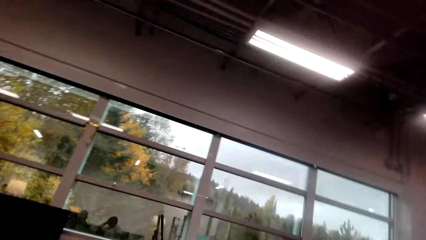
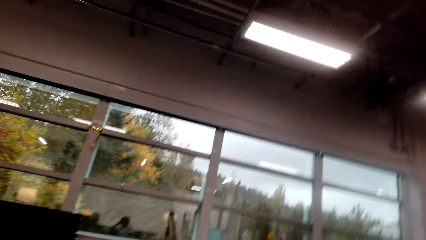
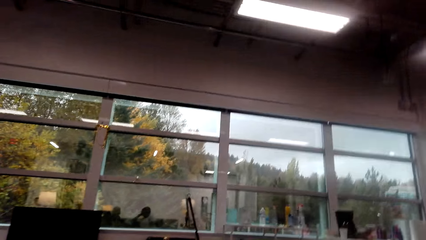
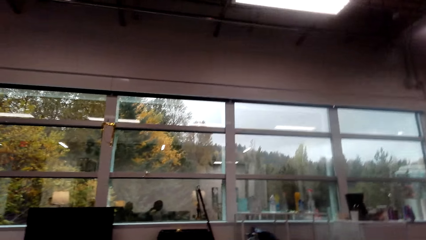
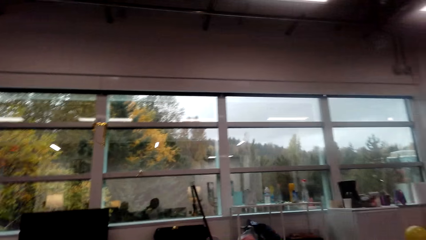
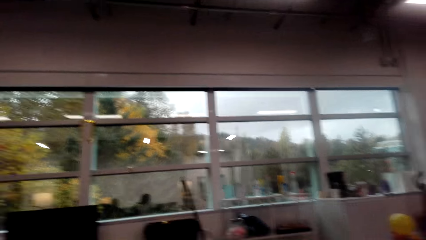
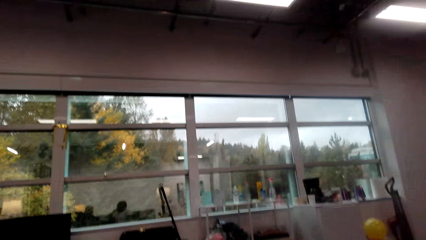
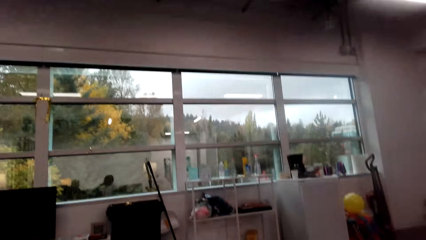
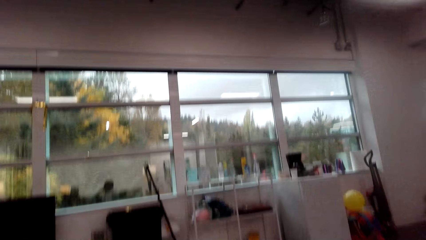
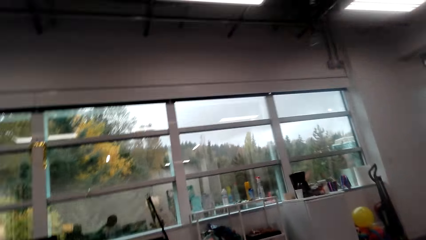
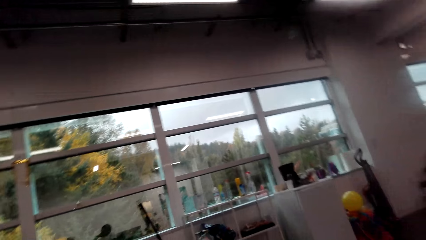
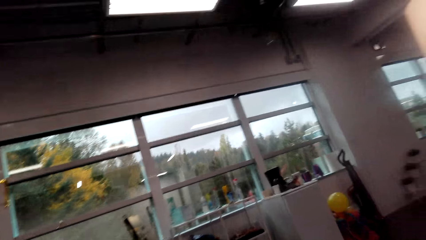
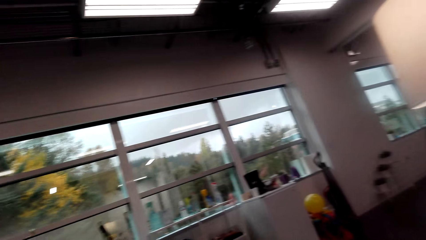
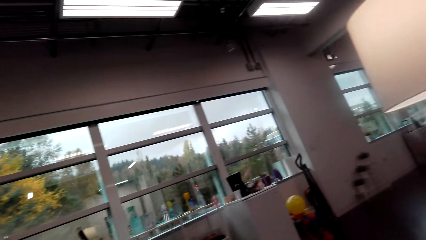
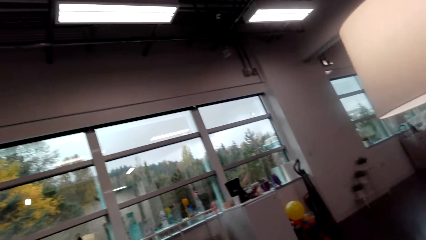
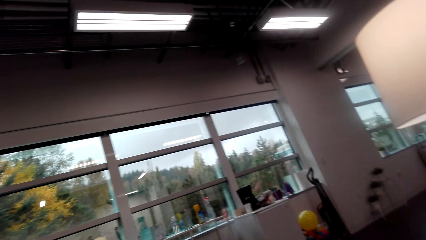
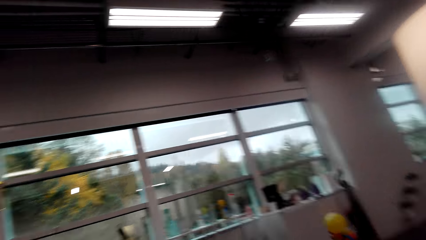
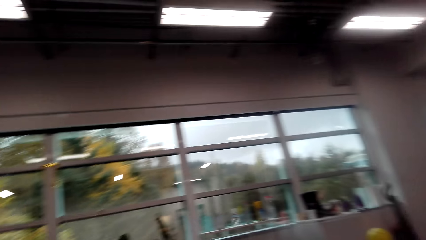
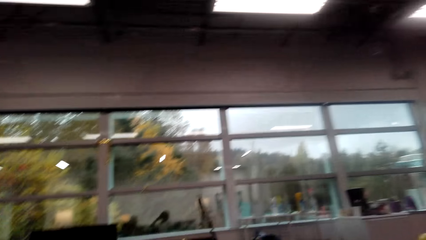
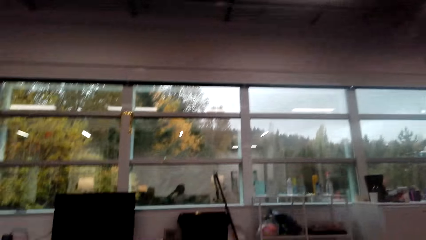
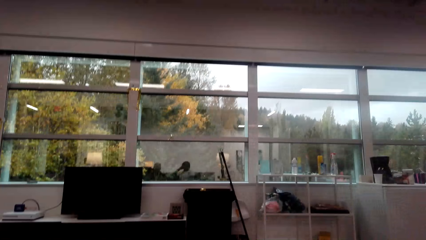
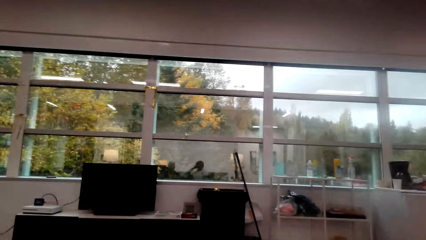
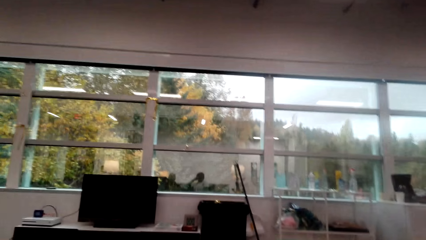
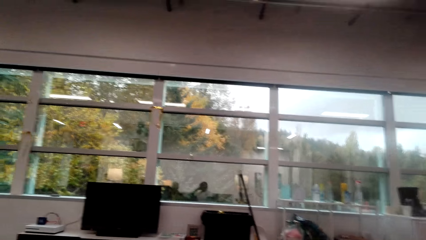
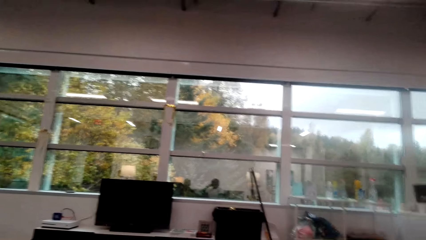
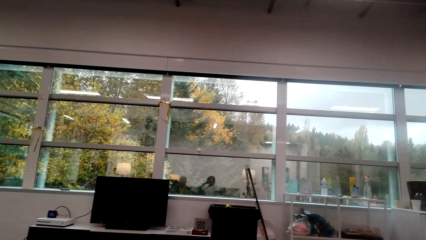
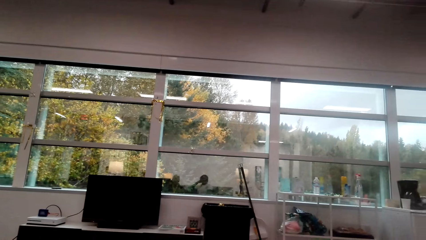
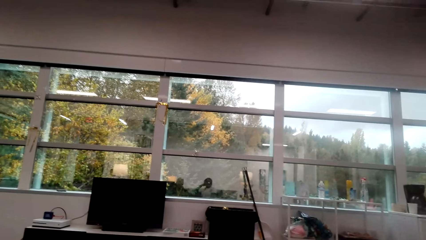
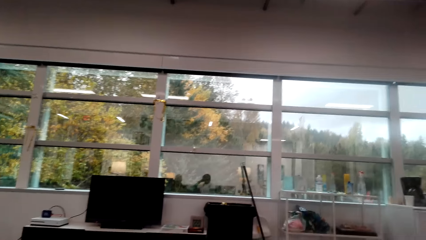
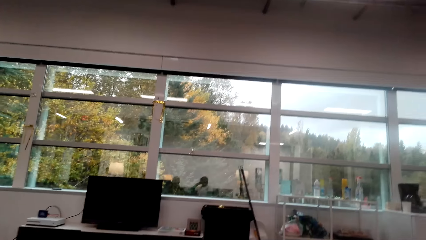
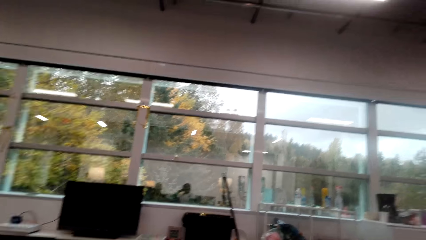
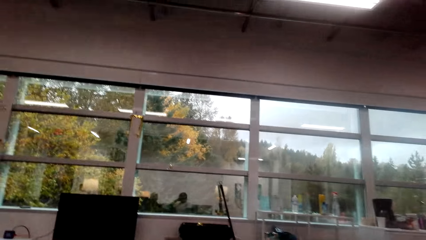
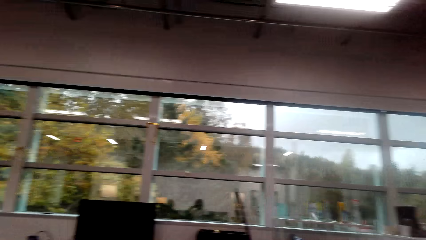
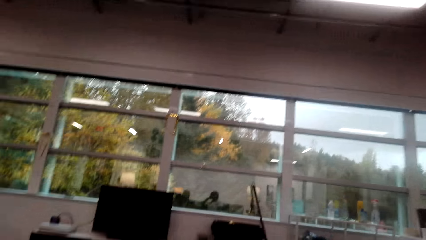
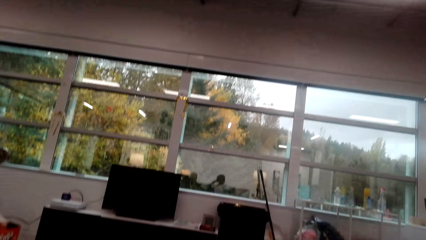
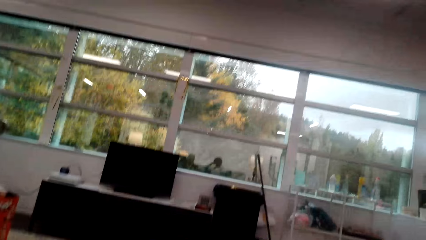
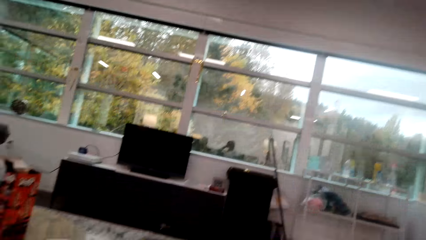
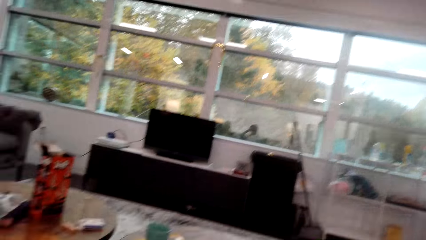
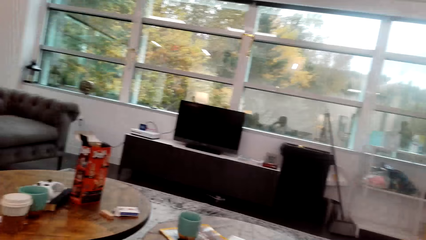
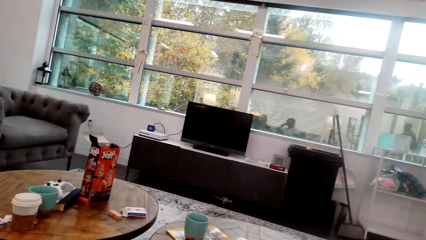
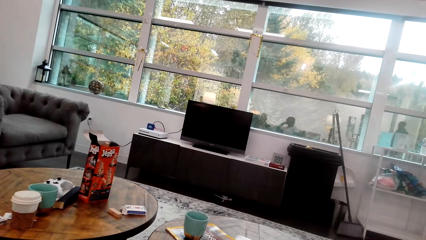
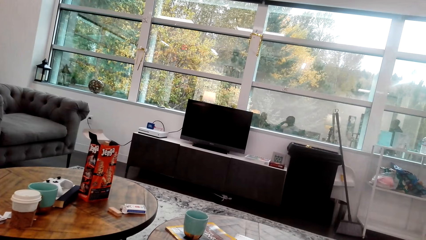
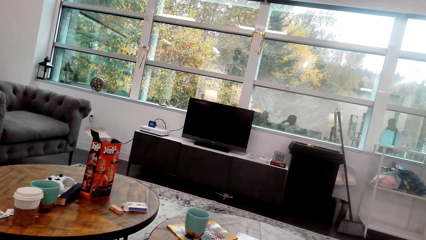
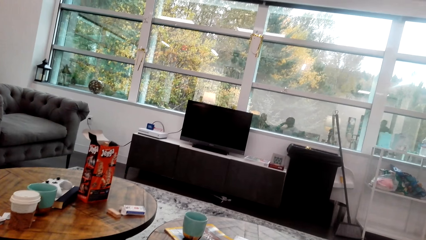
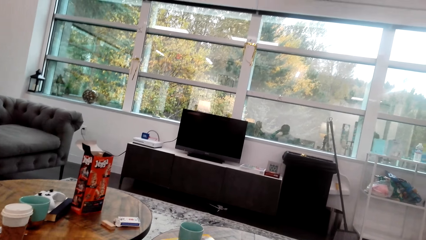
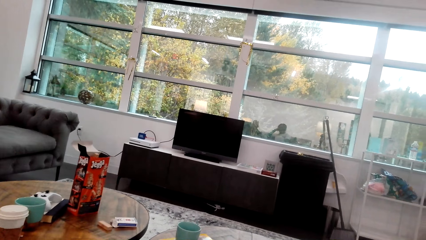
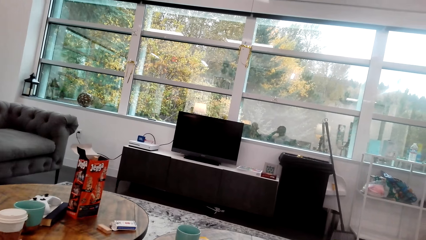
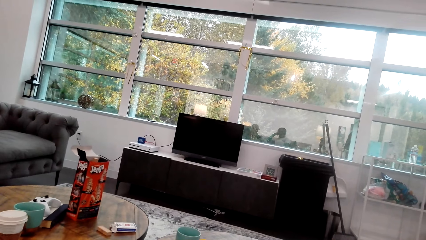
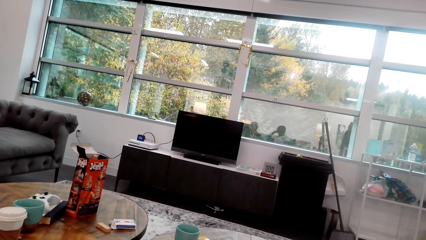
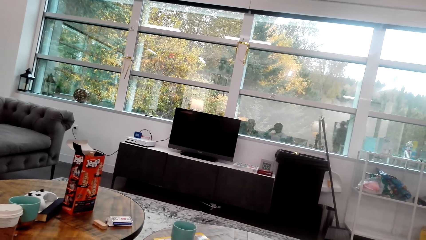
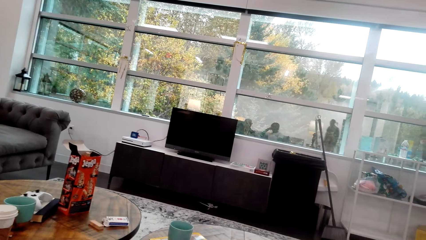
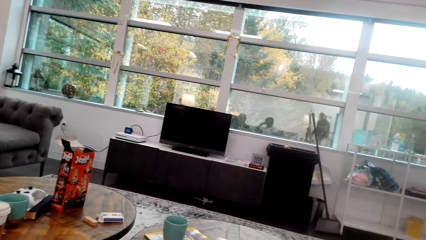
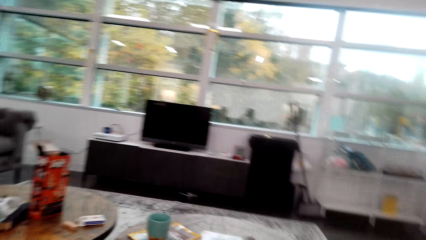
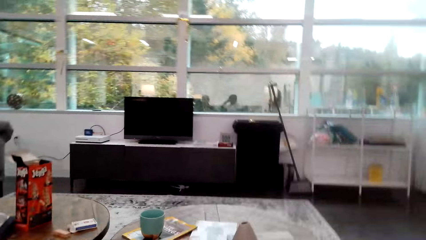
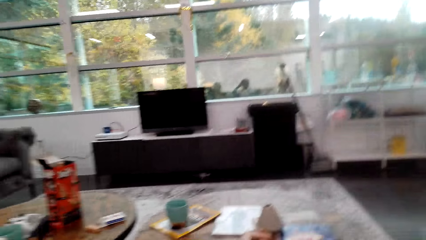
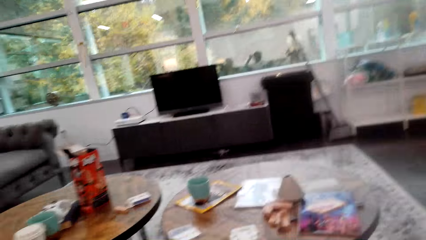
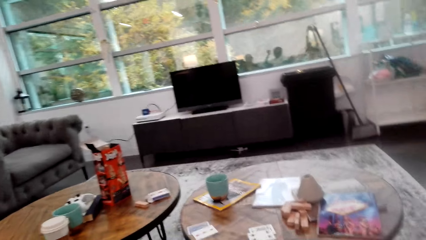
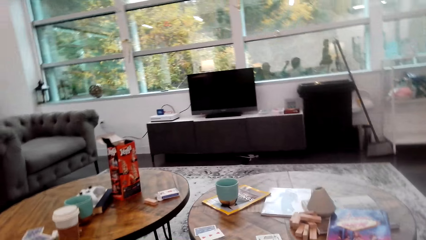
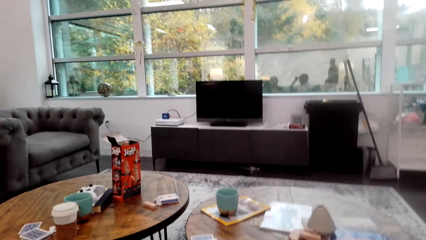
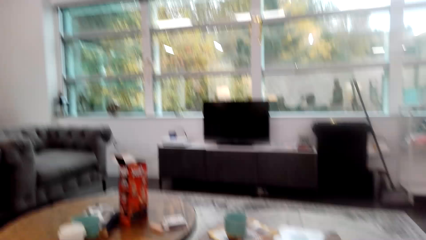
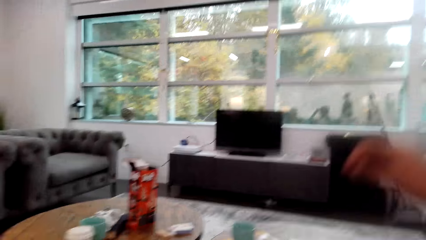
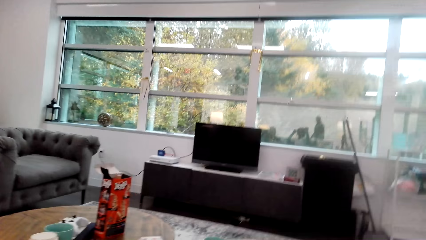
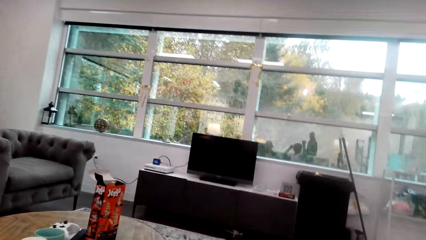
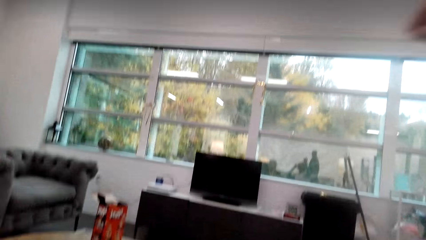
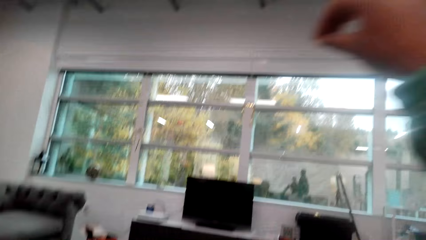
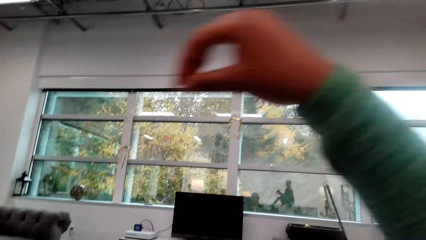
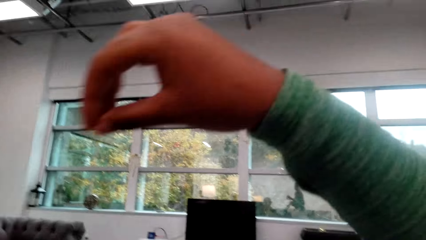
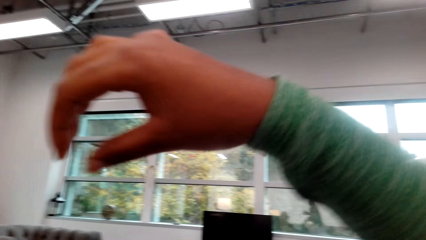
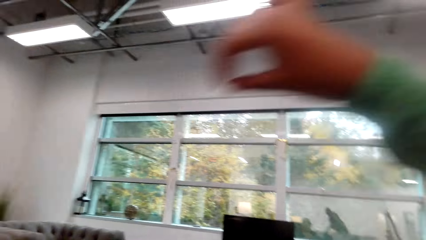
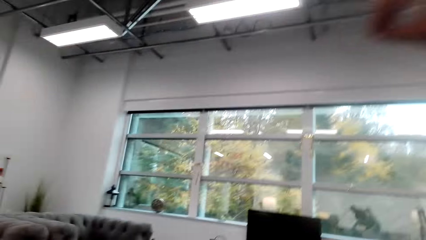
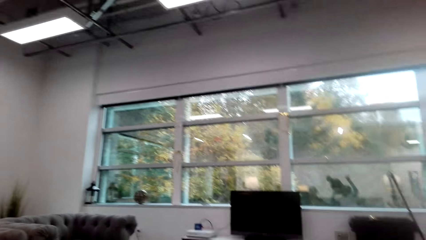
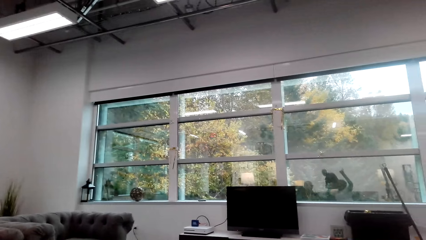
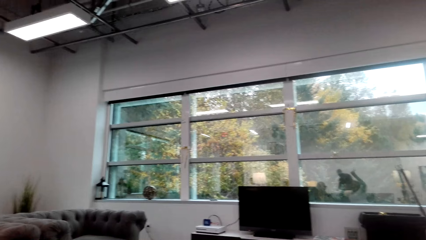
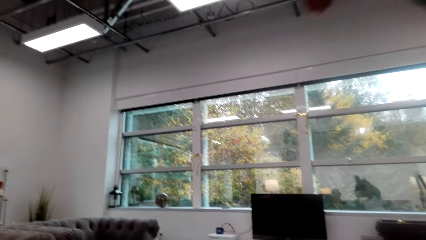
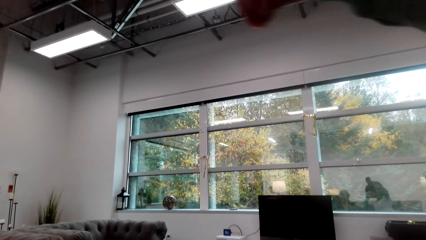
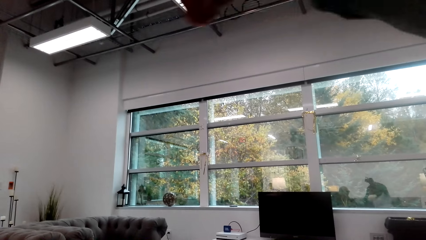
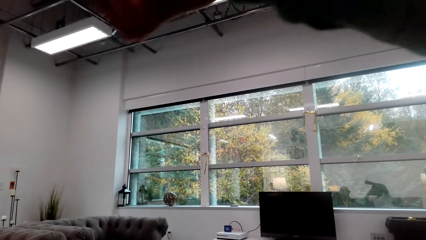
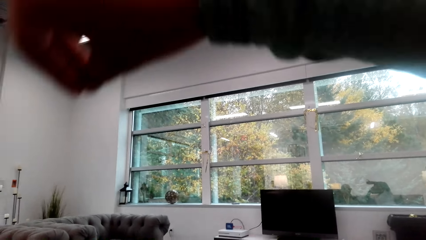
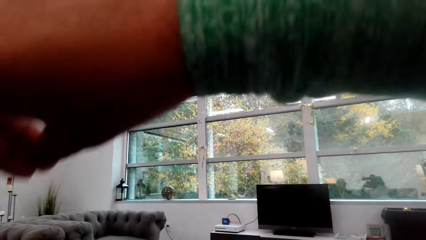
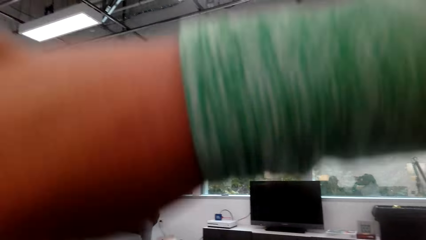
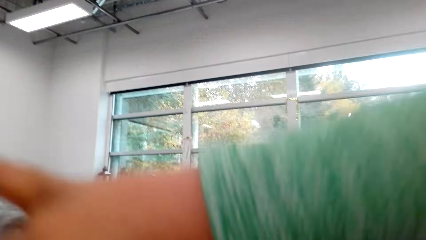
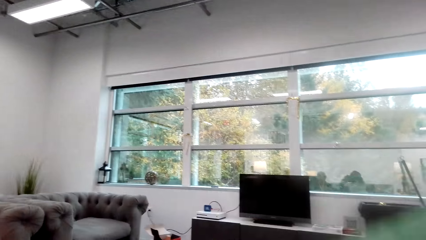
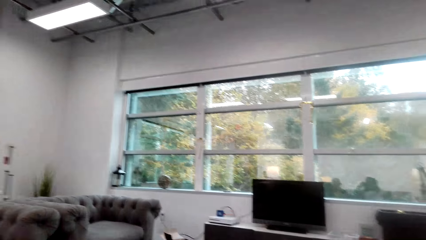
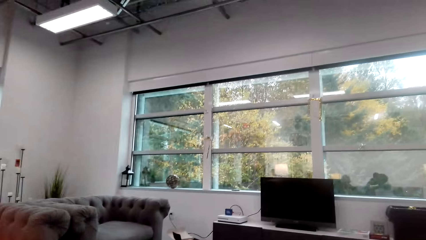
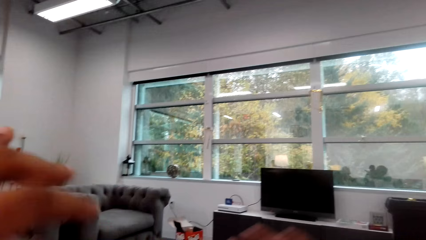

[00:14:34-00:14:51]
The camera wearer gestures out. She raises her hand.
